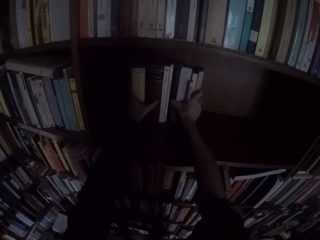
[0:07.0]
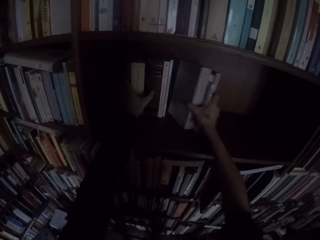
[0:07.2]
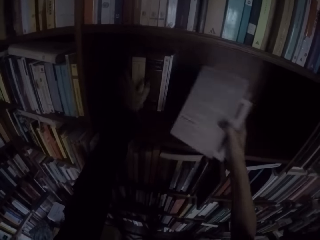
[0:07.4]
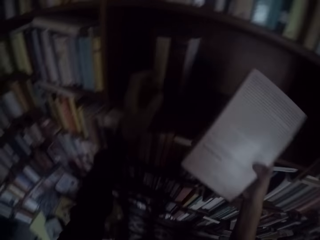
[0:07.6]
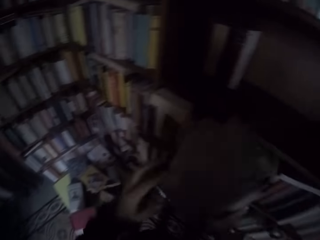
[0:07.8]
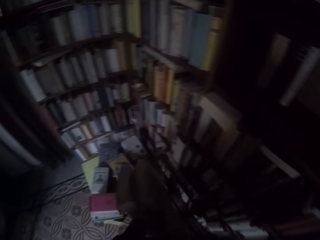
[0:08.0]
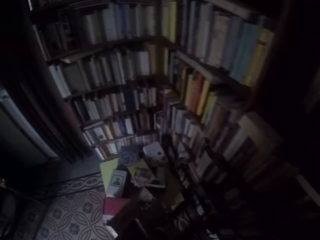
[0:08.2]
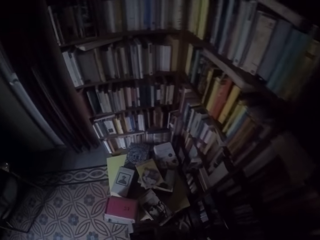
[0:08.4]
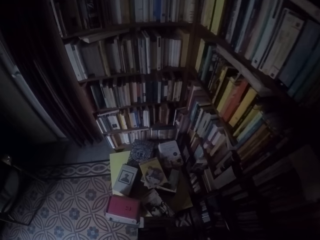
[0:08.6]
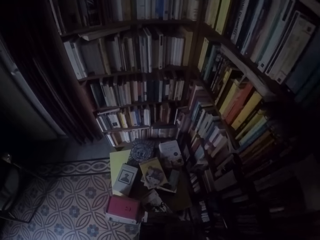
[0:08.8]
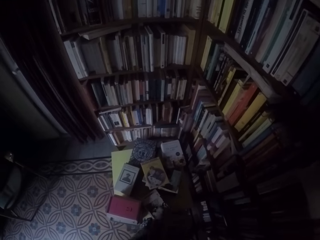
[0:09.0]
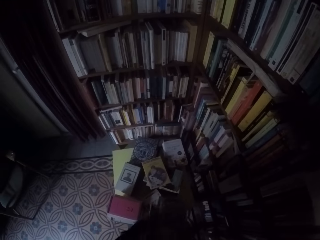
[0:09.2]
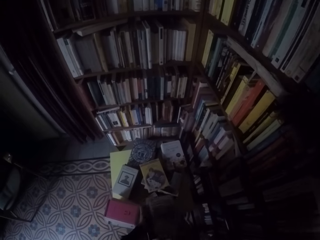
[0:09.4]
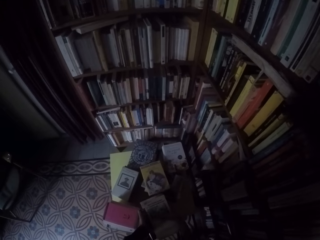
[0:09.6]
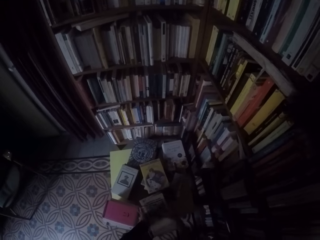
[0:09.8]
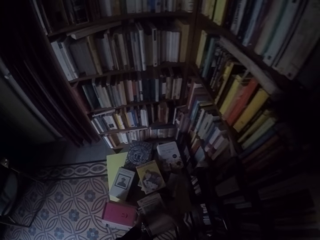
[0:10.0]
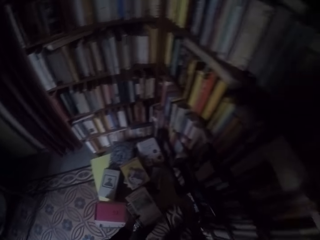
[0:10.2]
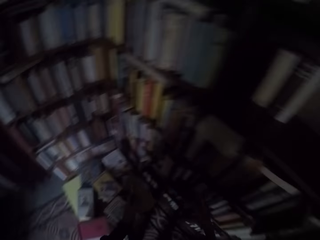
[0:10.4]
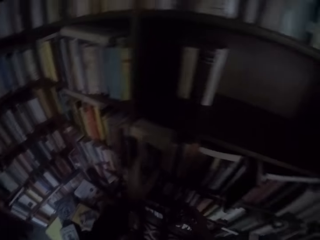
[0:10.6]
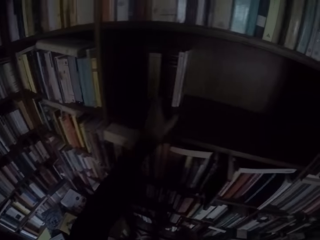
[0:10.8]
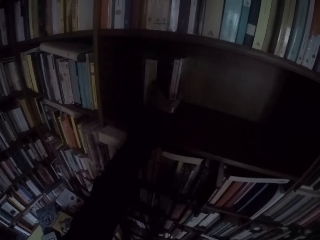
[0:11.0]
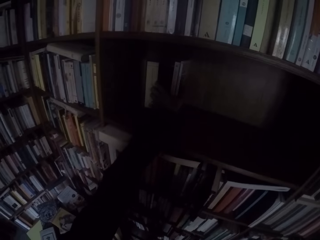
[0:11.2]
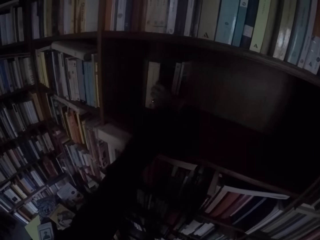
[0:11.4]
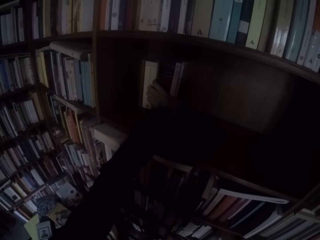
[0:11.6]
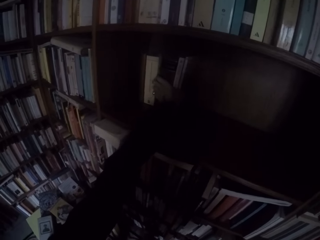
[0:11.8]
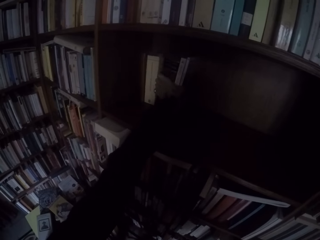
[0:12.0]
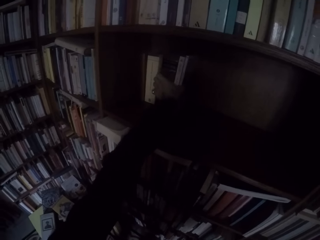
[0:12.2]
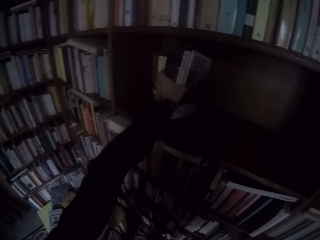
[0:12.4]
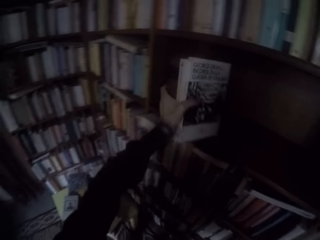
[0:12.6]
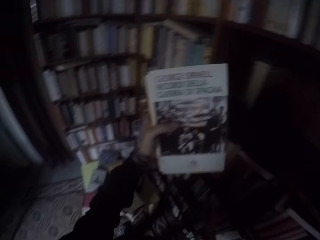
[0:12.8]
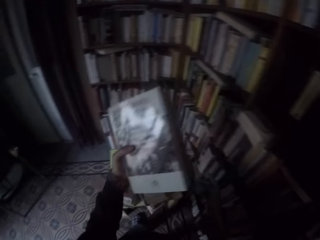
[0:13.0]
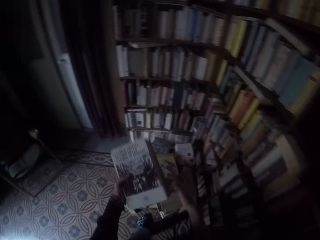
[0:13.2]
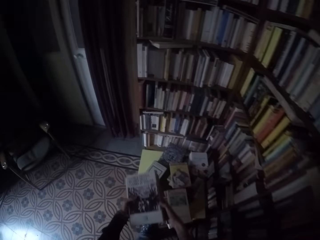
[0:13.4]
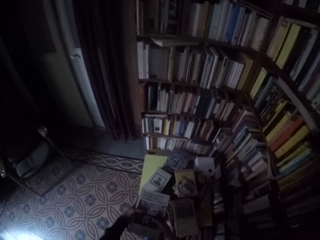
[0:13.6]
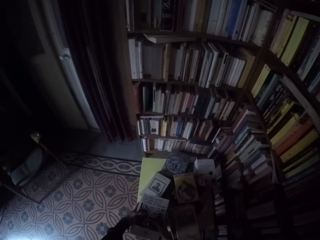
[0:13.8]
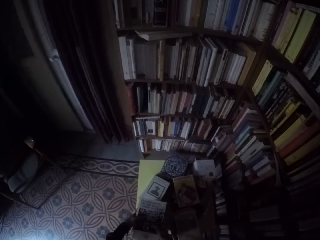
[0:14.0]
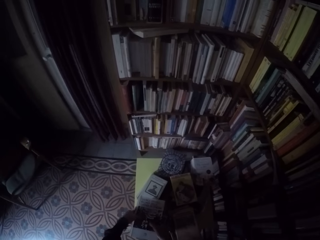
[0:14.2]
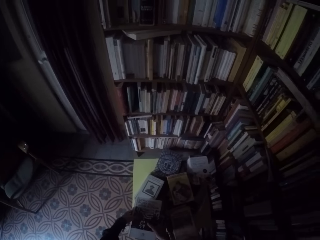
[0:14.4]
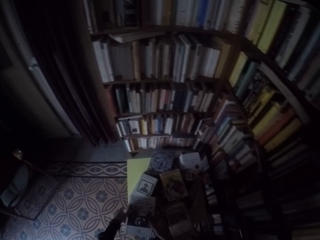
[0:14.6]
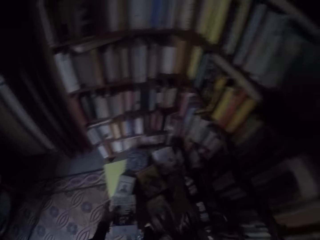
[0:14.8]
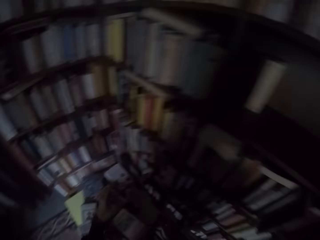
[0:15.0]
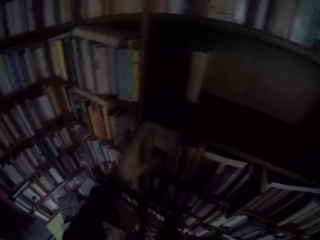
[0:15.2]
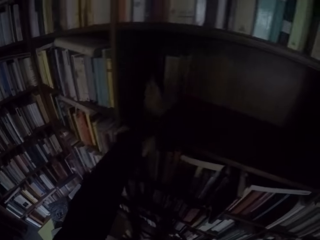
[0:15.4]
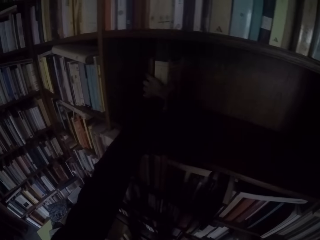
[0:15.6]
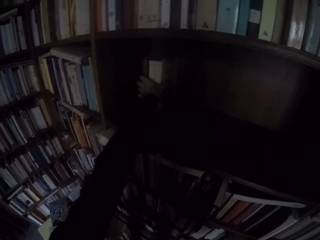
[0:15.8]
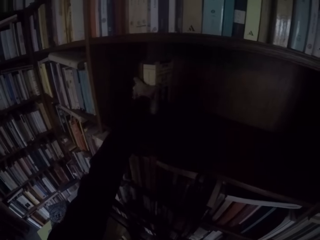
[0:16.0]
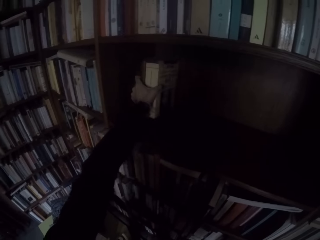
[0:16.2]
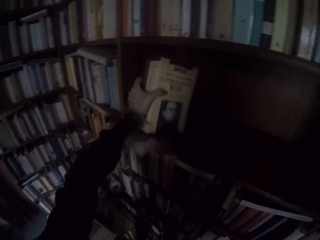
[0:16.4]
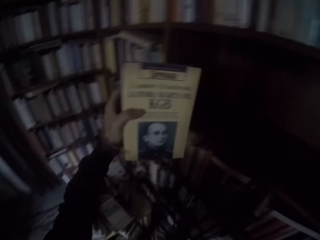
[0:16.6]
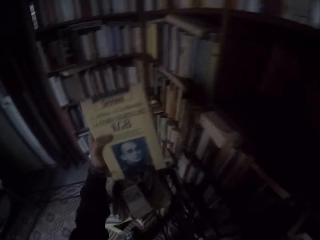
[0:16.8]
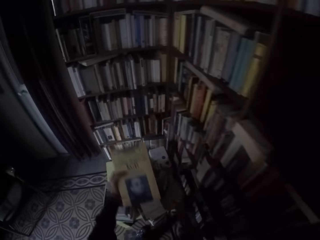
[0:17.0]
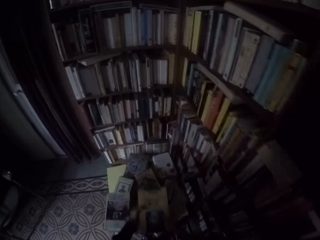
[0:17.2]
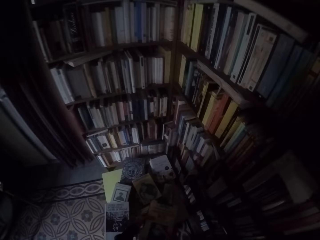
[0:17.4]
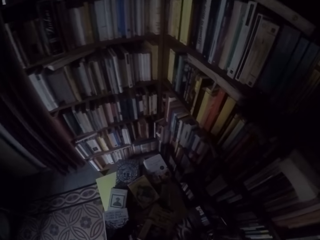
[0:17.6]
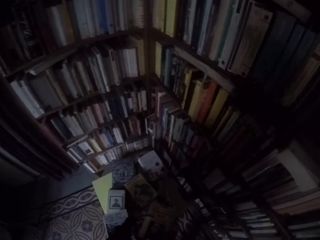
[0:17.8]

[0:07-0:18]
The camera wearer picks up a heap of books. He drops the books on the table with both hands. He picks up more books from the shelf with his left hand. He drops the books on the table with his left hand. He picks up two books from the shelf with his left hand.

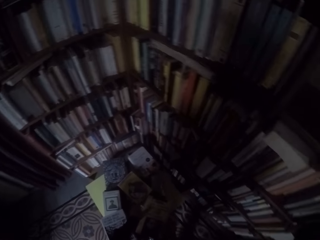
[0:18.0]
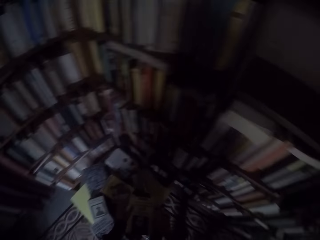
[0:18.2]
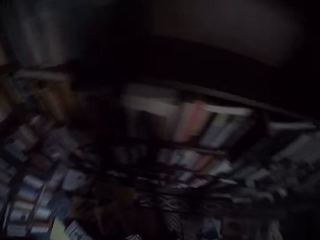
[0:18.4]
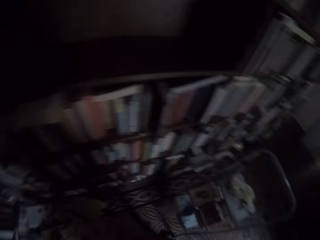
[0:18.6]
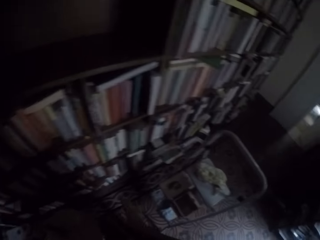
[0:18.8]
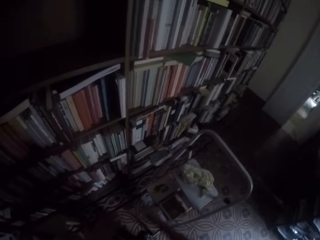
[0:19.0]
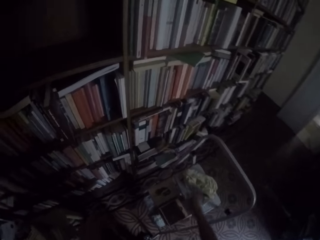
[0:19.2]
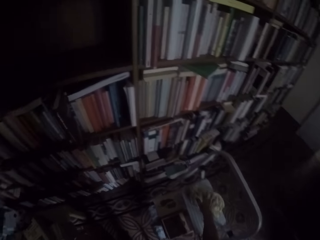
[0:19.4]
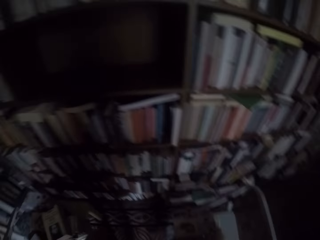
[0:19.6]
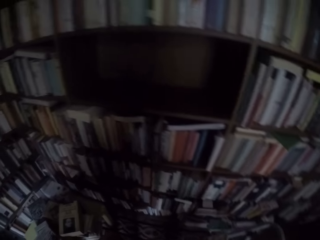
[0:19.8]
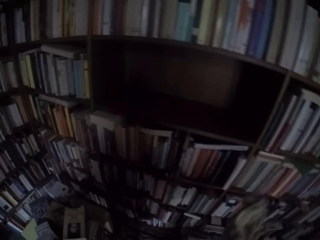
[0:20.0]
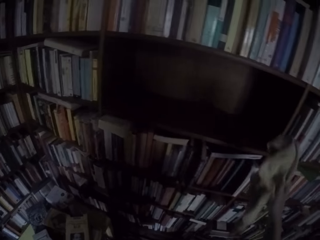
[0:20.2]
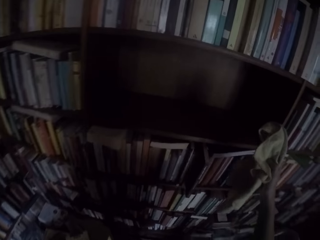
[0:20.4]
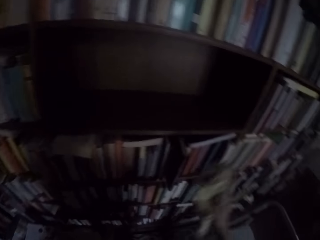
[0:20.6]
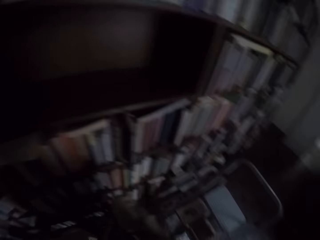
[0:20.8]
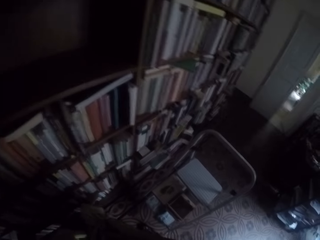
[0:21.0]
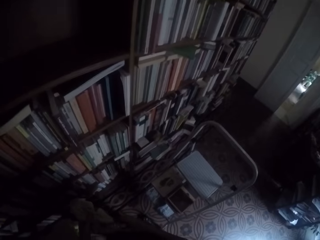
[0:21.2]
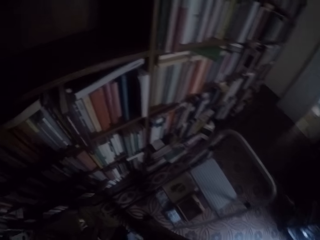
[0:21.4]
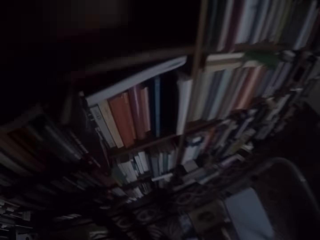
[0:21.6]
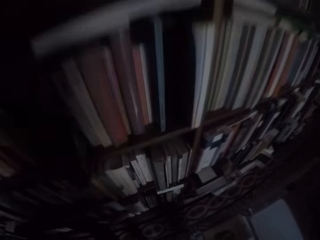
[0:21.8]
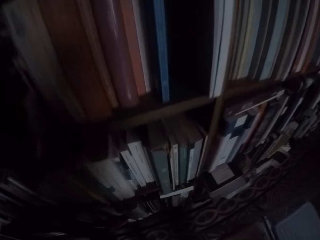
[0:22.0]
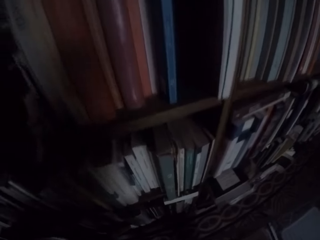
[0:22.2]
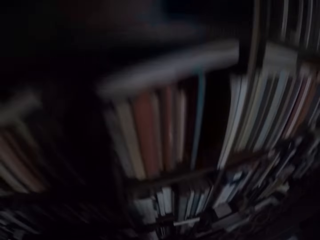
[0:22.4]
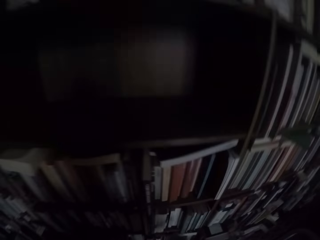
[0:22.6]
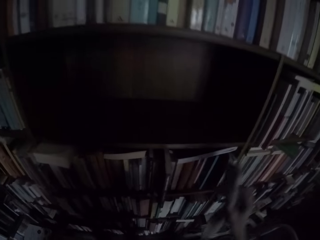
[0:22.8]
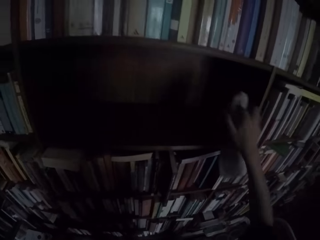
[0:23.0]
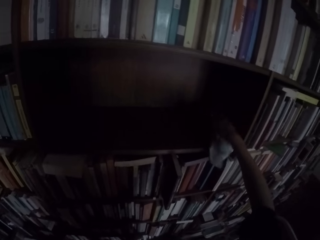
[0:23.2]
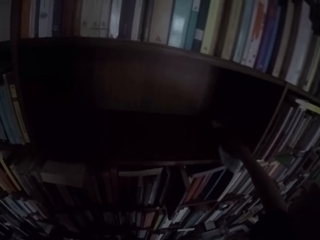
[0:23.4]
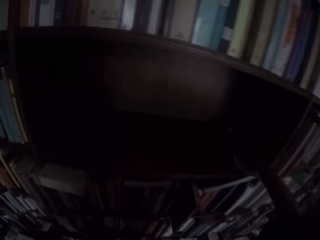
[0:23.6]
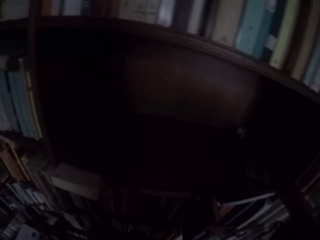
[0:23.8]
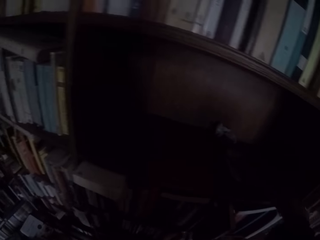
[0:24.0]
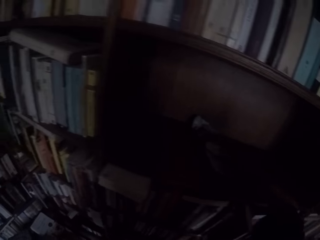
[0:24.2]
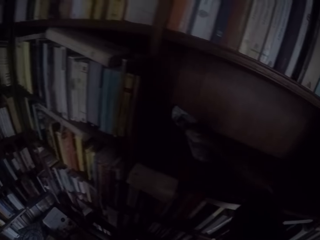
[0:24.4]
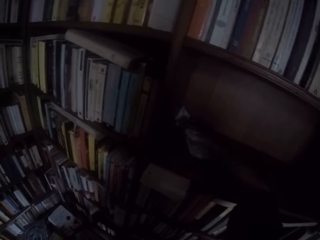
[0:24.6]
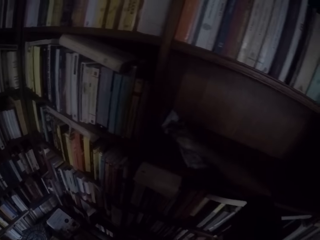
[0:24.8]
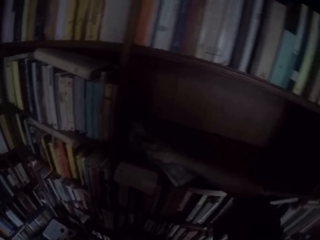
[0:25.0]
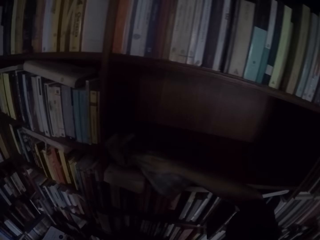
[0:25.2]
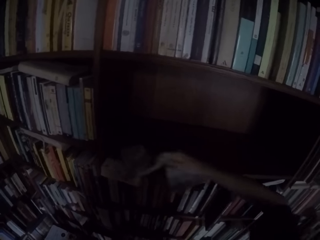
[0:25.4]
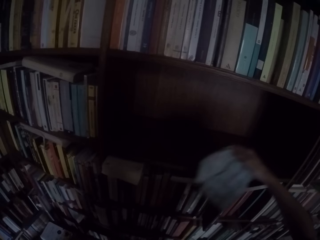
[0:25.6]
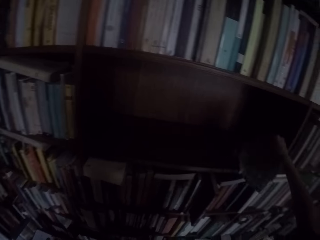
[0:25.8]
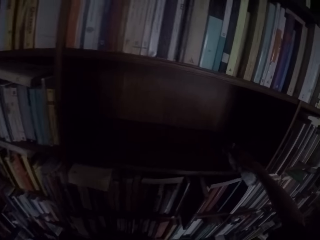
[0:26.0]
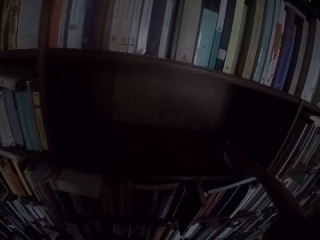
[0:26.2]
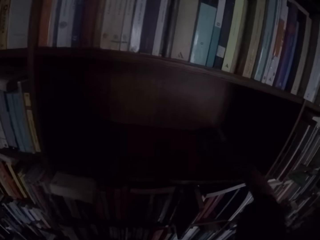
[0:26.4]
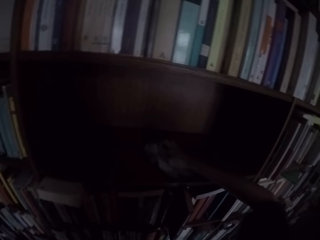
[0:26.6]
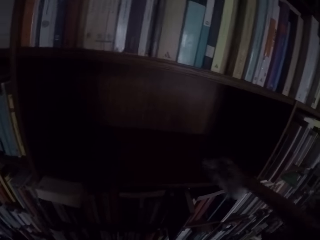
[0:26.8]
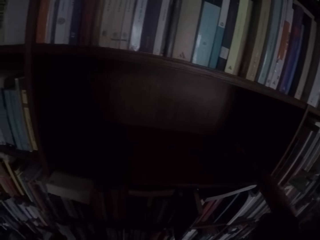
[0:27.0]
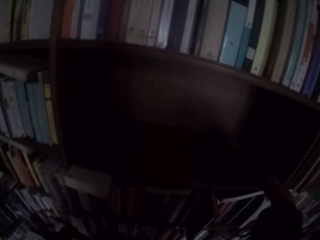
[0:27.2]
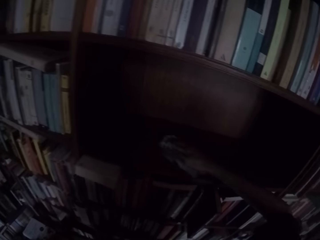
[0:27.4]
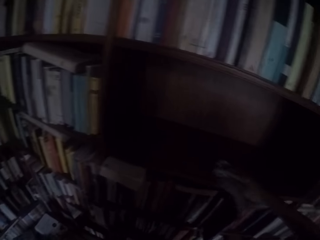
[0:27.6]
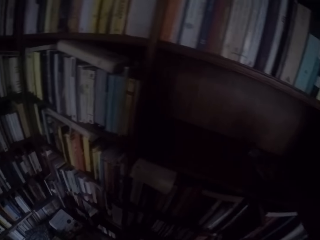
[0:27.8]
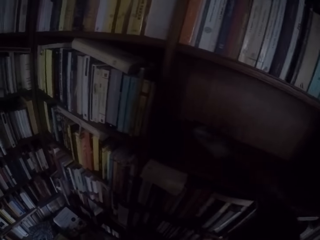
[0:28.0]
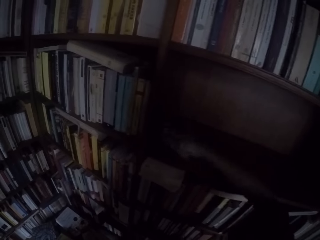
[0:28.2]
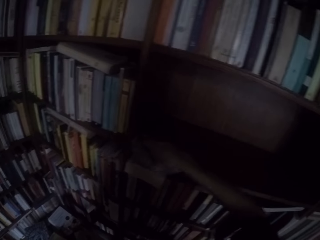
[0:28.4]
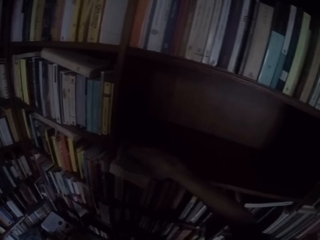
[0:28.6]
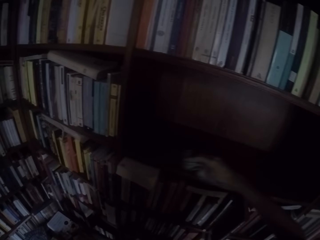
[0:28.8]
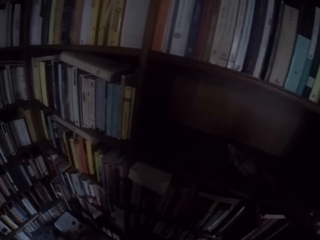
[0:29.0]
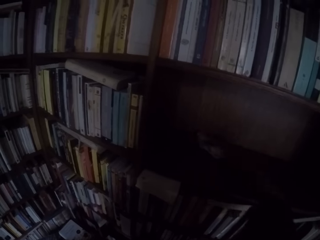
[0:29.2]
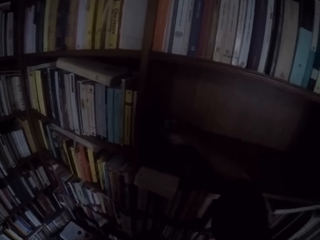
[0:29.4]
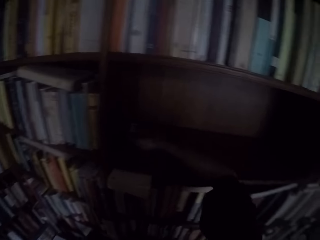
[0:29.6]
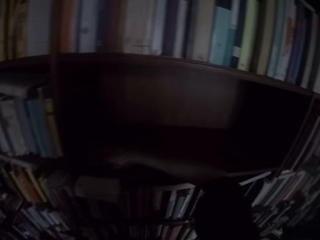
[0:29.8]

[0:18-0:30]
The camera wearer drops the books in his left hand on the table. He picks up a towel from a collapsible ladder with his right hand. He wipes the shelf with the towel in his right hand.
